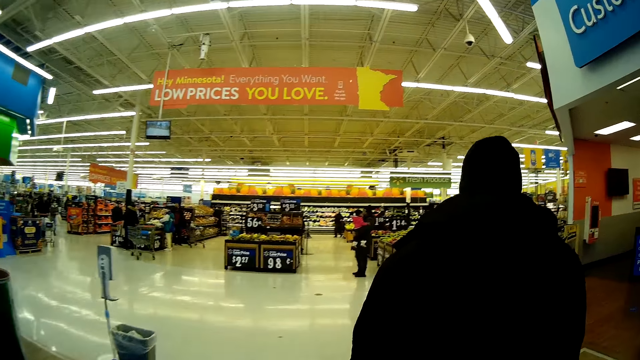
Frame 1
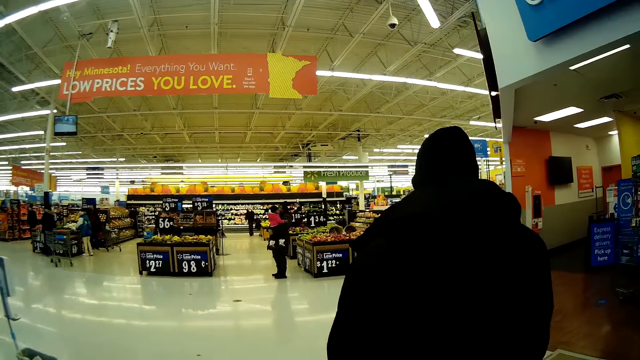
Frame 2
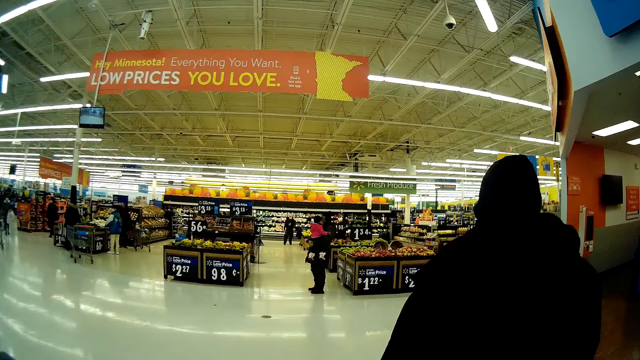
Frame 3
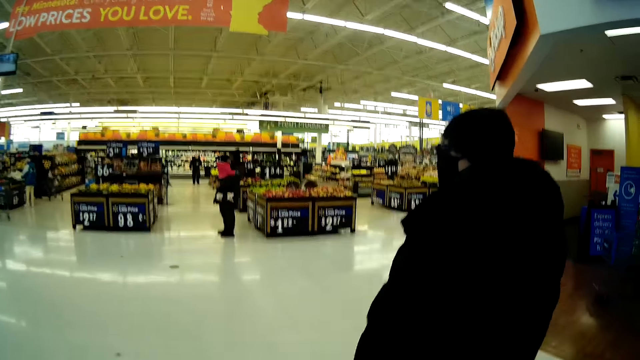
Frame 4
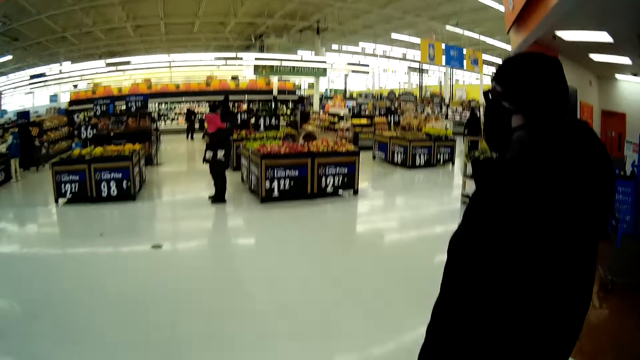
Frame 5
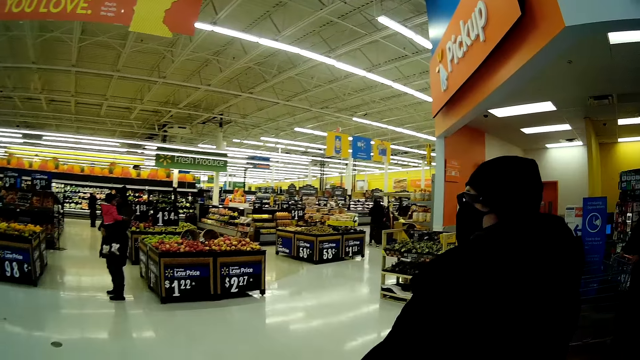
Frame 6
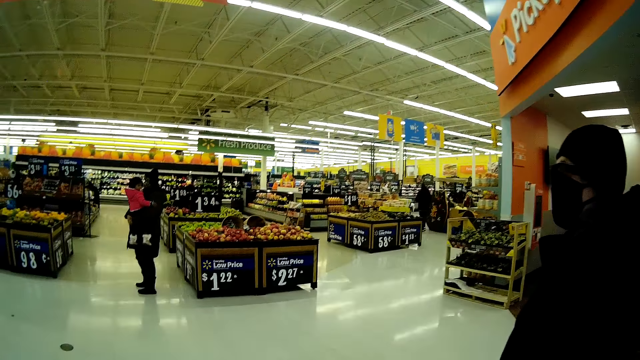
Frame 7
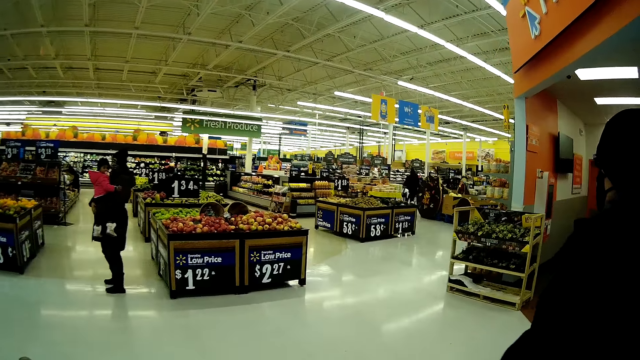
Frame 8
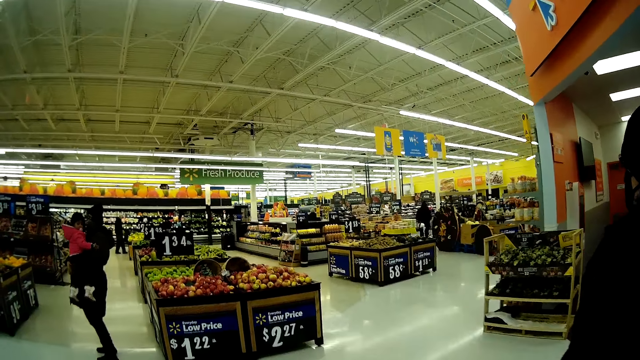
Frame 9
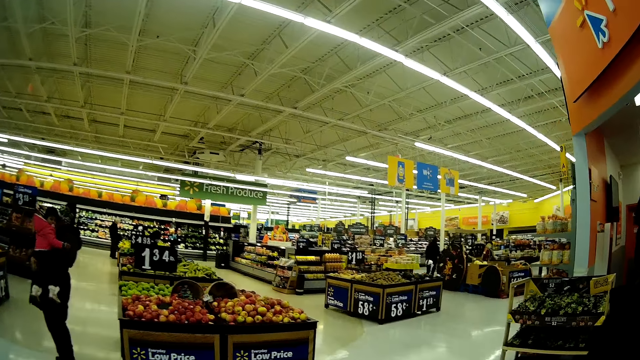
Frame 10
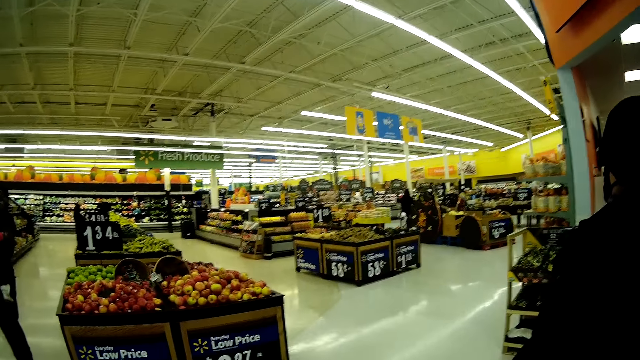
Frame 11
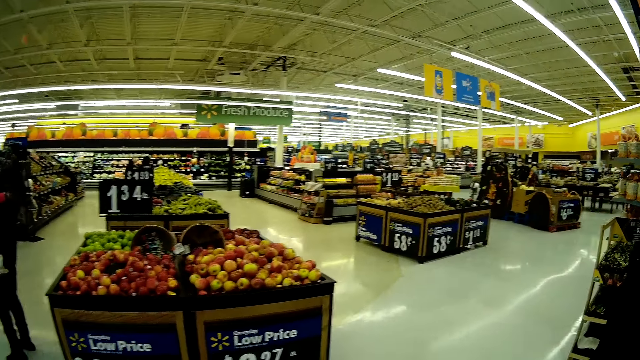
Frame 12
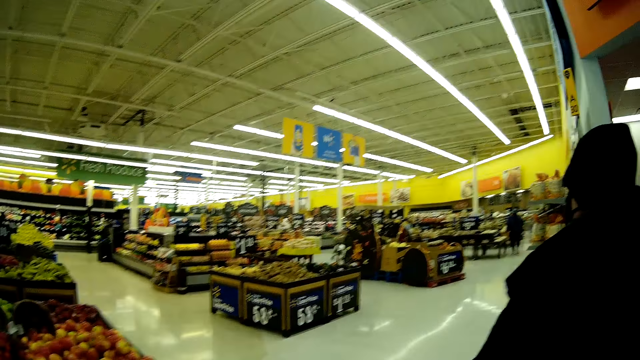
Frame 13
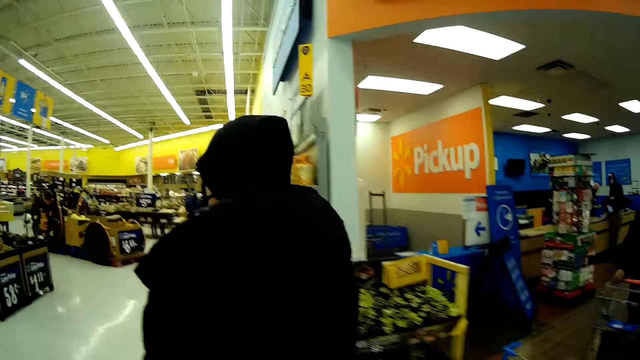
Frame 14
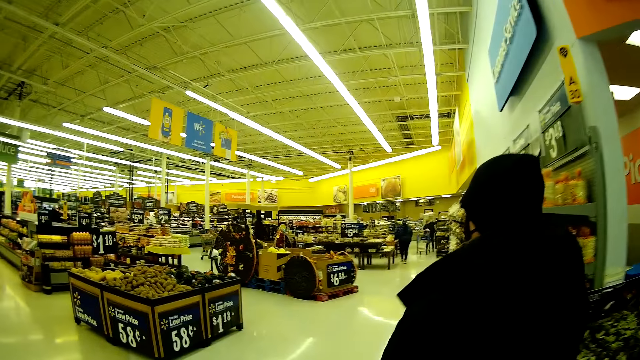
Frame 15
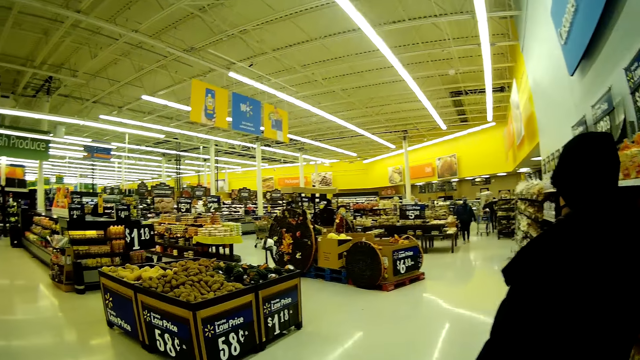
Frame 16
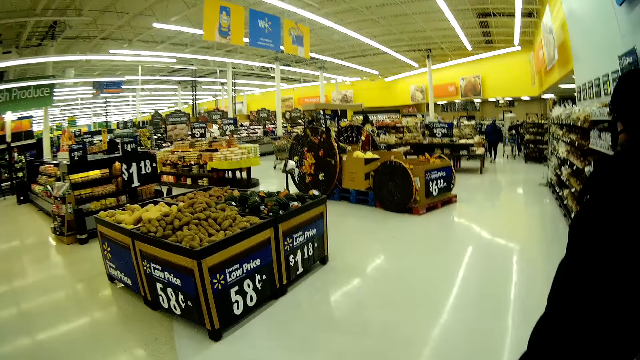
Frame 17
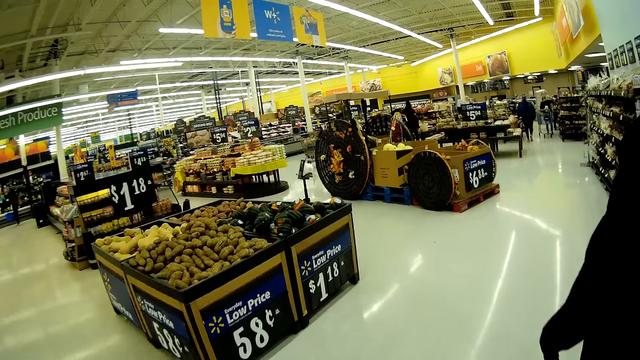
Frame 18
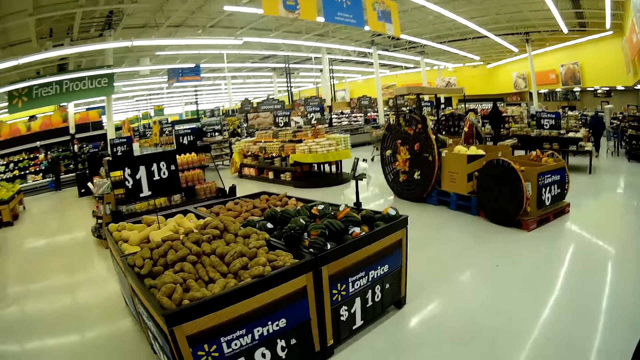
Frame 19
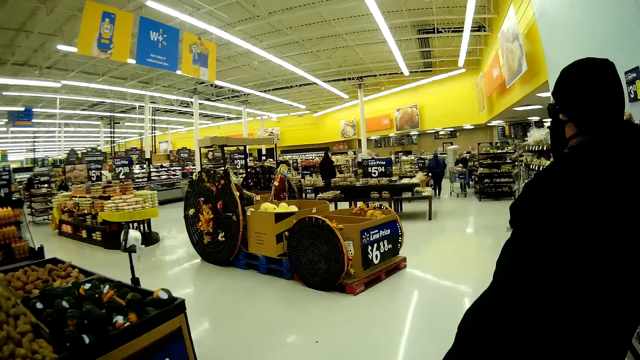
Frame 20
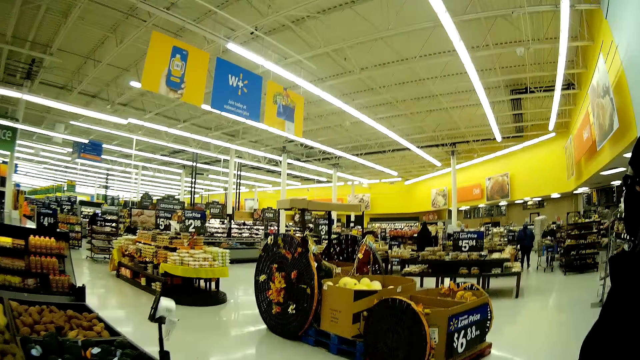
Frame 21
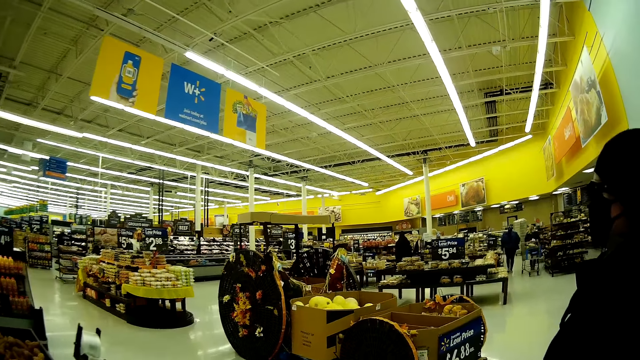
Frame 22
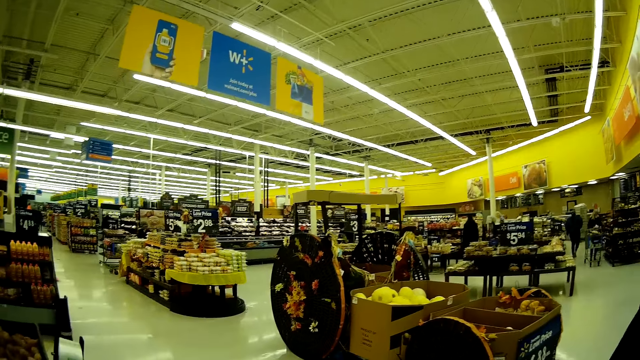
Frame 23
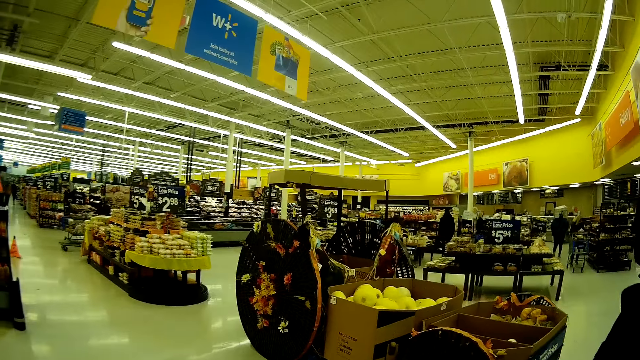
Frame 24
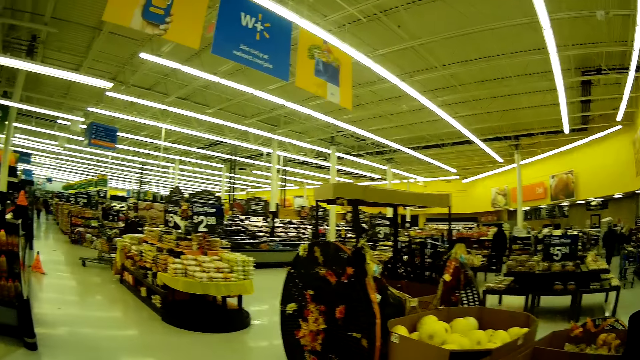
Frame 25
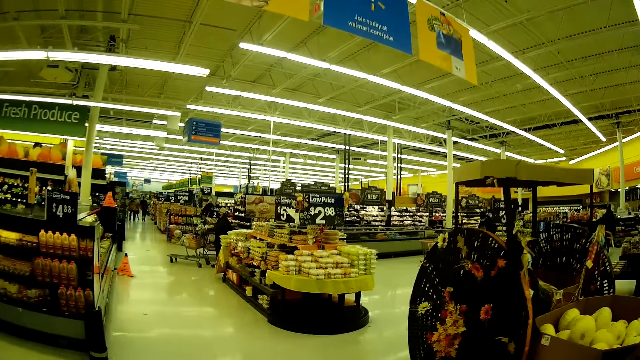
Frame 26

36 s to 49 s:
The camera wearer walks behind a man in the supermarket. They walk past fruit tables in the mall.

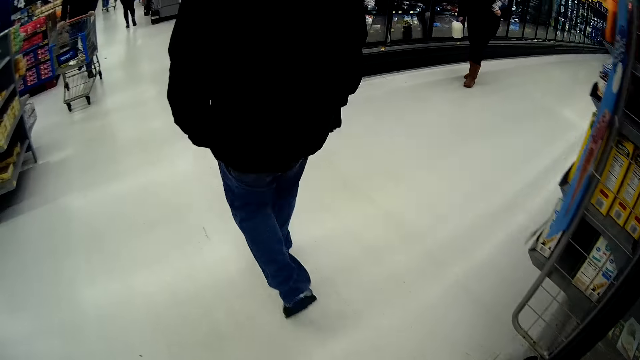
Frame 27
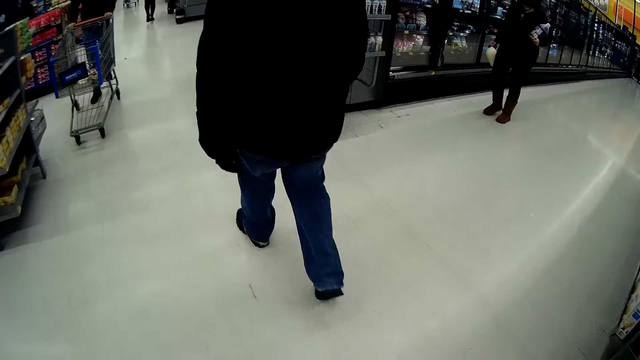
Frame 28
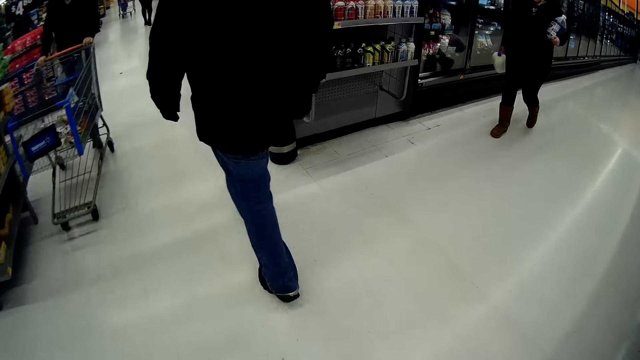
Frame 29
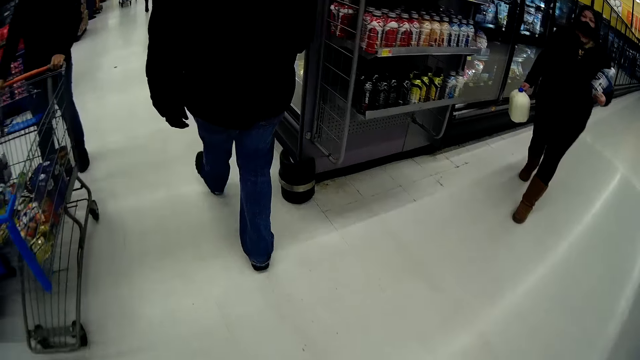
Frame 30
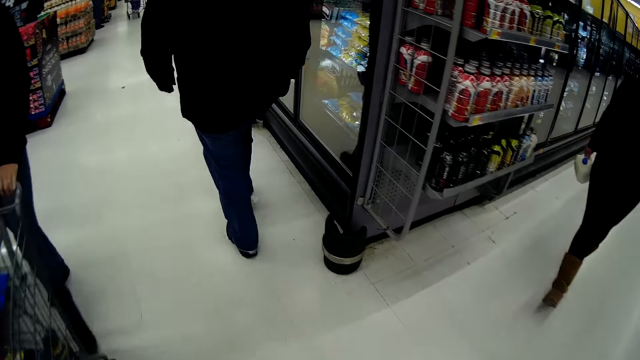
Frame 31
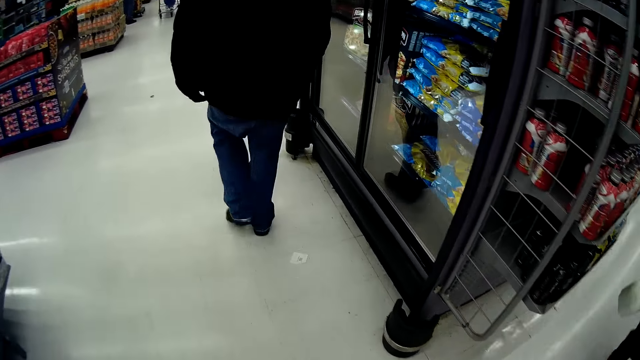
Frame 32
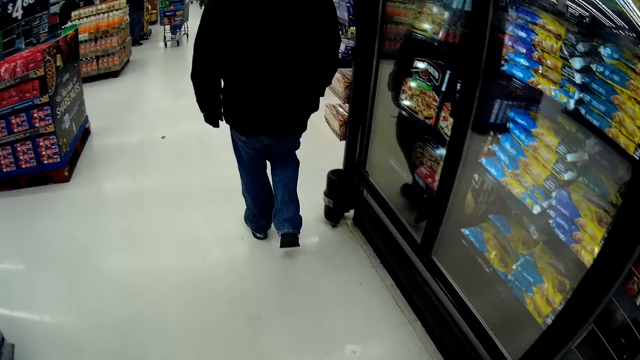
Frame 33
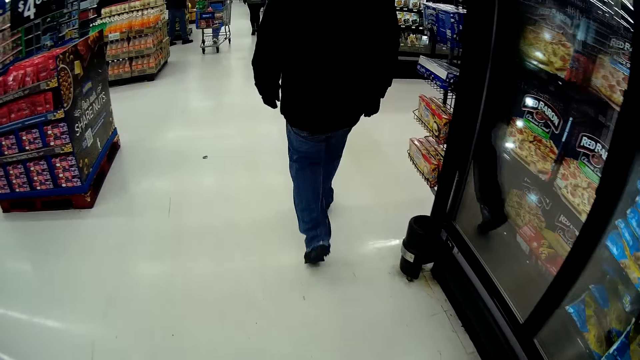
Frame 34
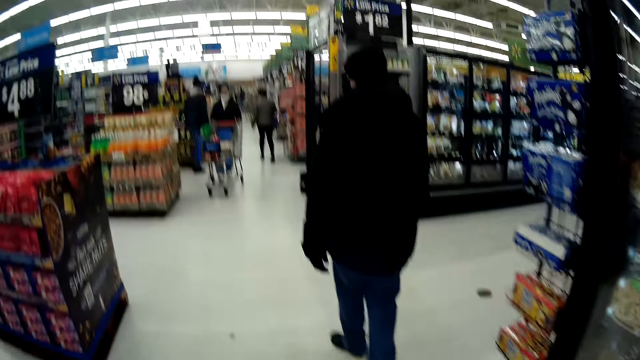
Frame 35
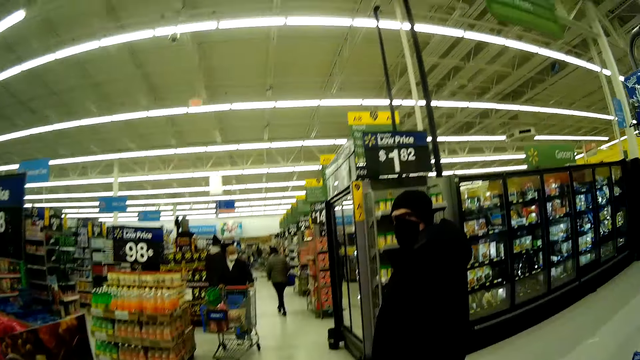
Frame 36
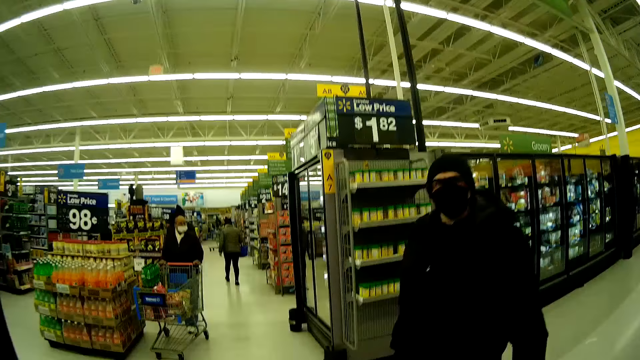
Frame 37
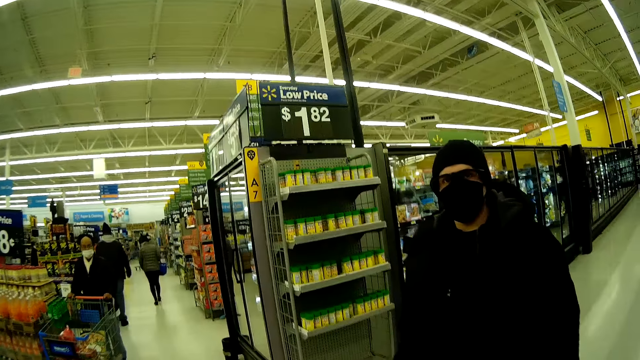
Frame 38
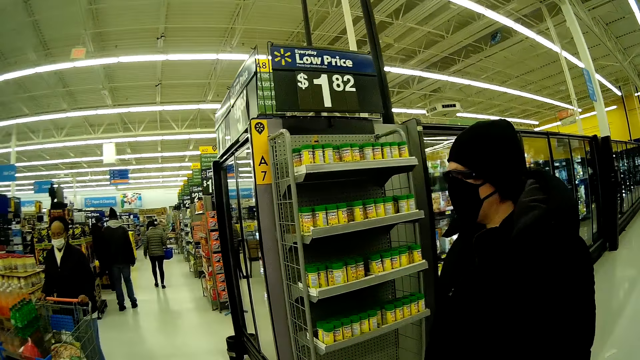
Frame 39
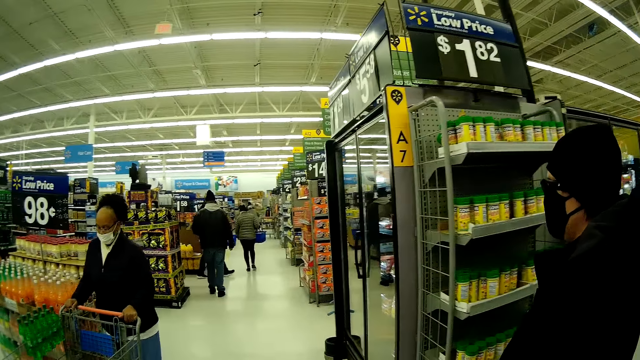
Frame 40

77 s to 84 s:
The camera wearer walks behind a man in the supermarket. They interact with the man. The man talks with the camera wearer.
